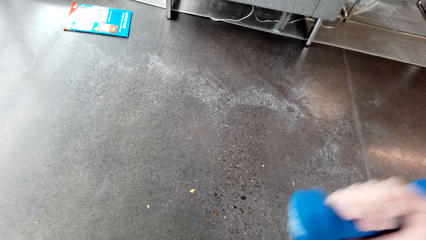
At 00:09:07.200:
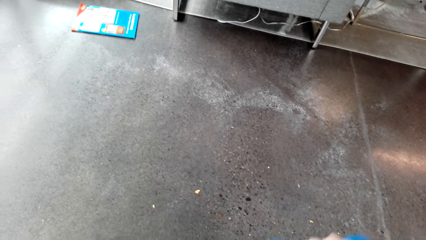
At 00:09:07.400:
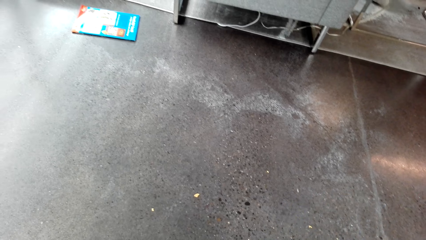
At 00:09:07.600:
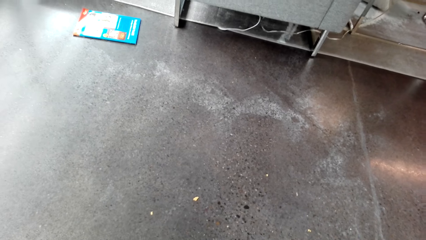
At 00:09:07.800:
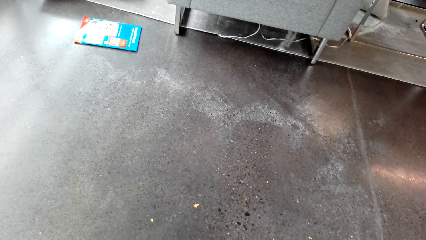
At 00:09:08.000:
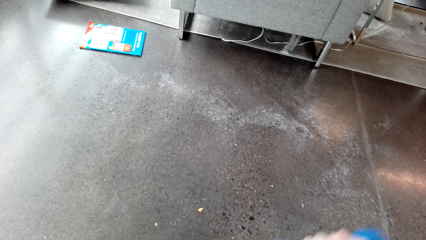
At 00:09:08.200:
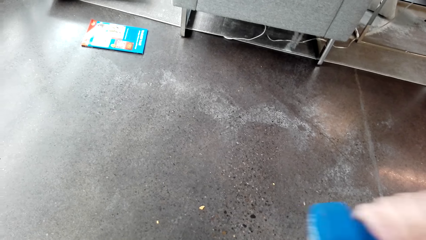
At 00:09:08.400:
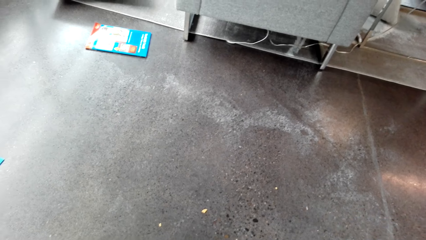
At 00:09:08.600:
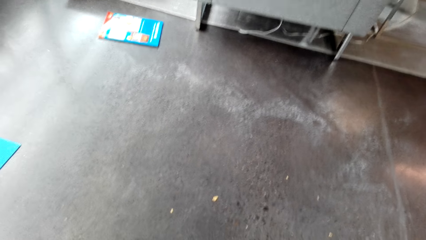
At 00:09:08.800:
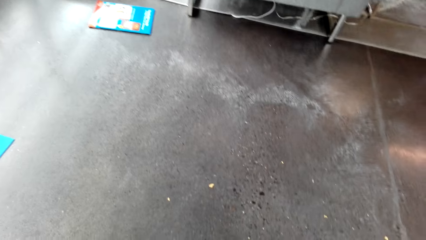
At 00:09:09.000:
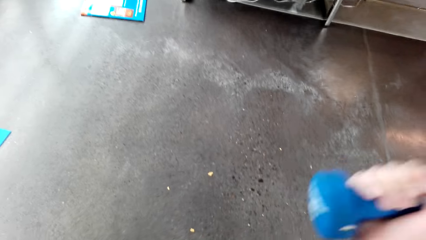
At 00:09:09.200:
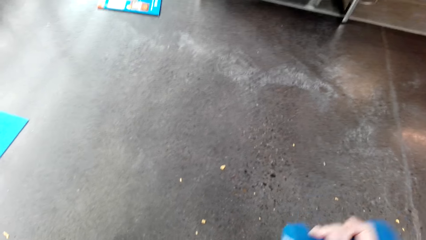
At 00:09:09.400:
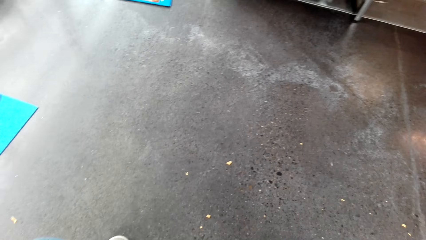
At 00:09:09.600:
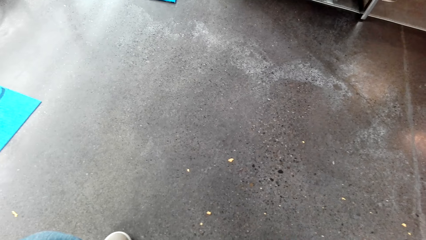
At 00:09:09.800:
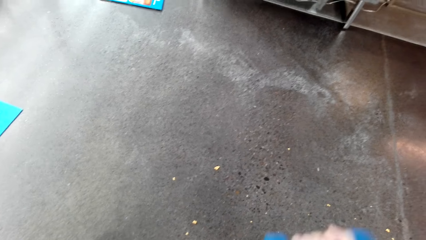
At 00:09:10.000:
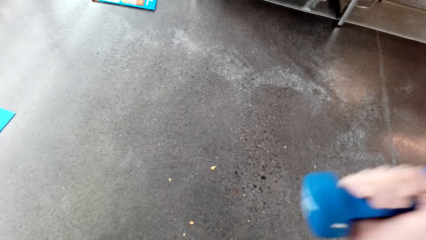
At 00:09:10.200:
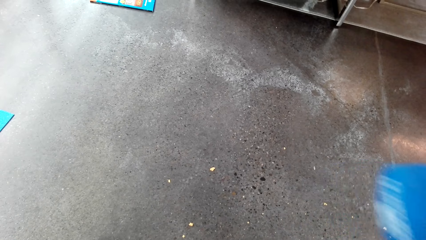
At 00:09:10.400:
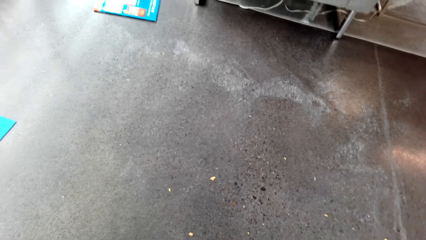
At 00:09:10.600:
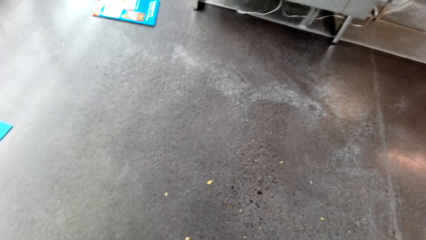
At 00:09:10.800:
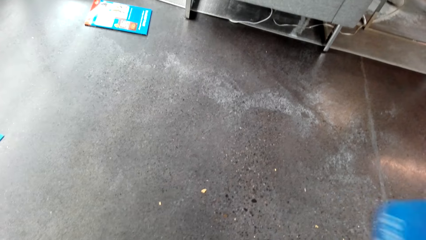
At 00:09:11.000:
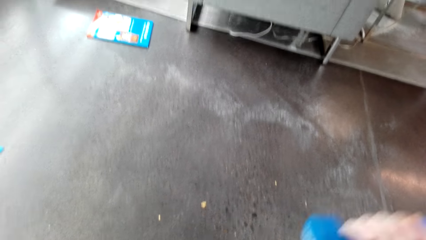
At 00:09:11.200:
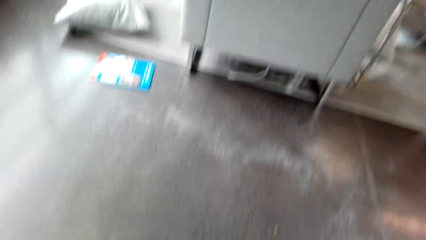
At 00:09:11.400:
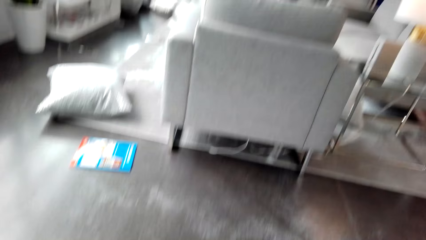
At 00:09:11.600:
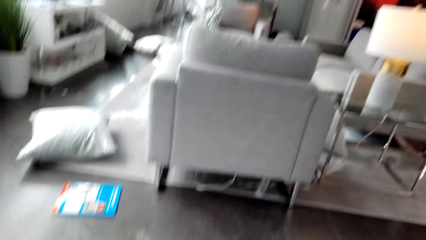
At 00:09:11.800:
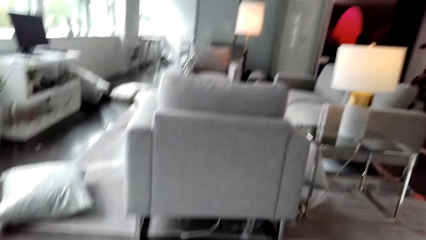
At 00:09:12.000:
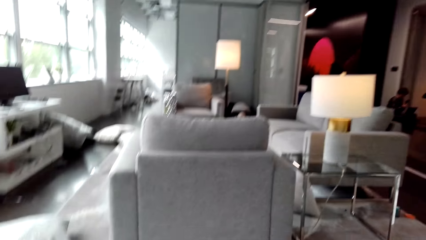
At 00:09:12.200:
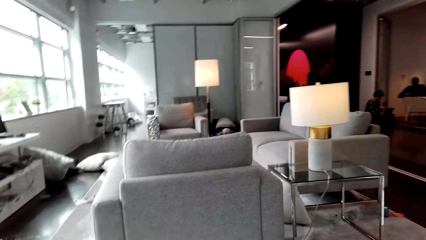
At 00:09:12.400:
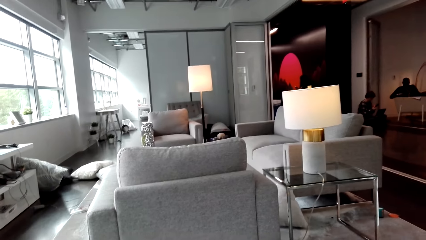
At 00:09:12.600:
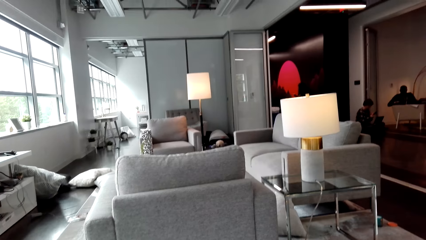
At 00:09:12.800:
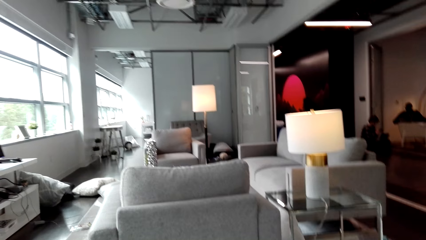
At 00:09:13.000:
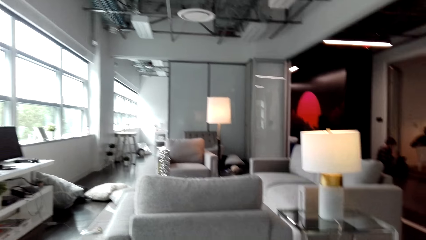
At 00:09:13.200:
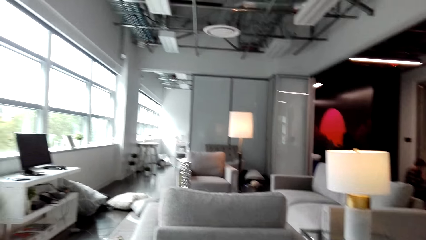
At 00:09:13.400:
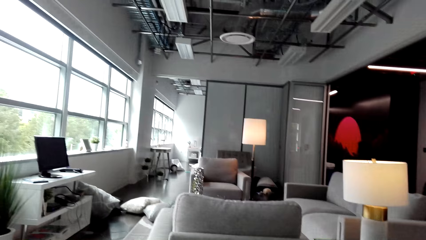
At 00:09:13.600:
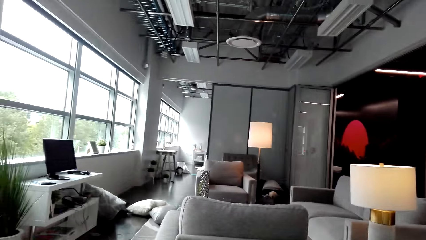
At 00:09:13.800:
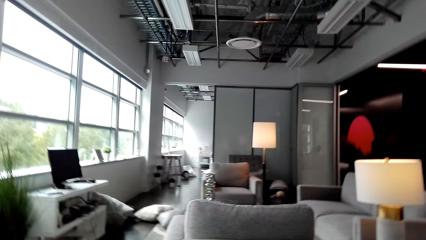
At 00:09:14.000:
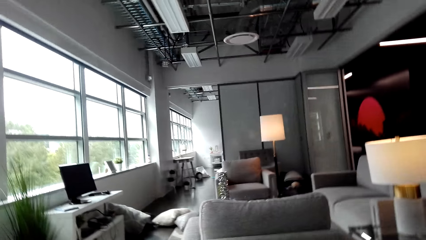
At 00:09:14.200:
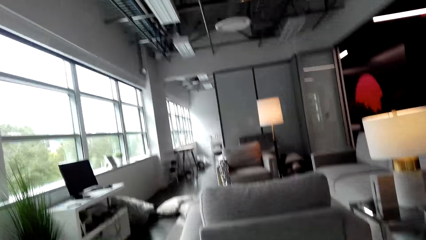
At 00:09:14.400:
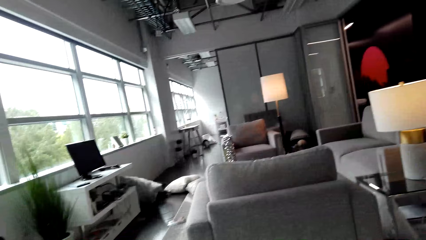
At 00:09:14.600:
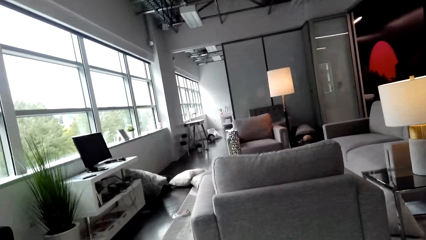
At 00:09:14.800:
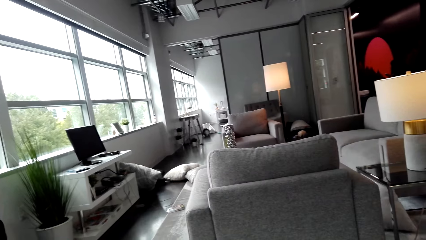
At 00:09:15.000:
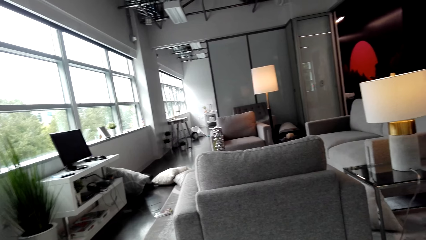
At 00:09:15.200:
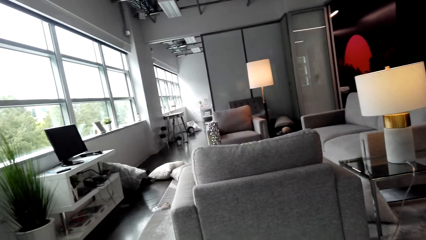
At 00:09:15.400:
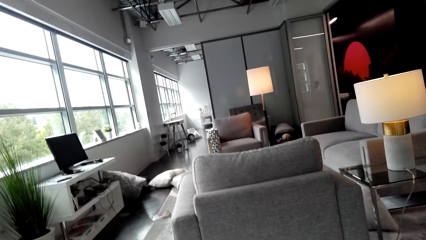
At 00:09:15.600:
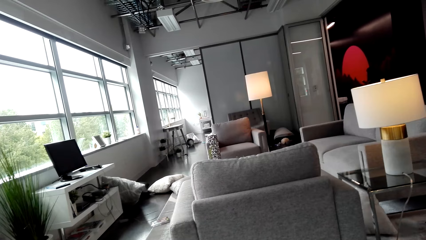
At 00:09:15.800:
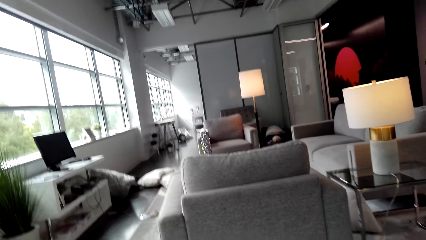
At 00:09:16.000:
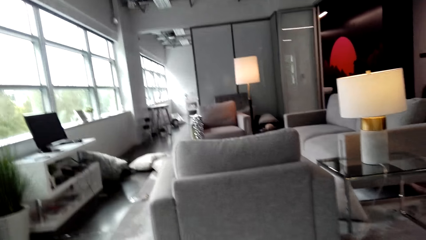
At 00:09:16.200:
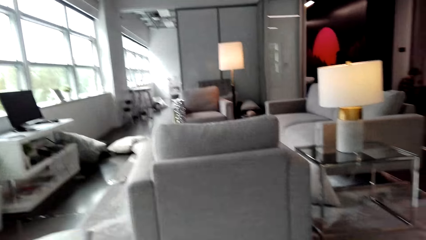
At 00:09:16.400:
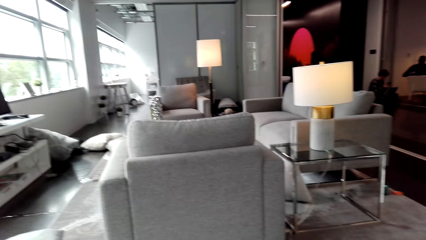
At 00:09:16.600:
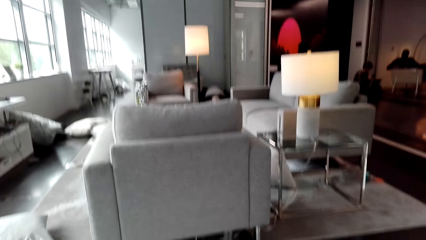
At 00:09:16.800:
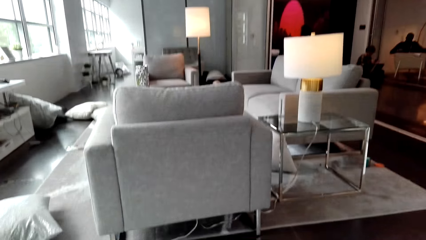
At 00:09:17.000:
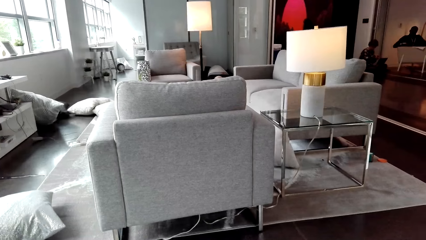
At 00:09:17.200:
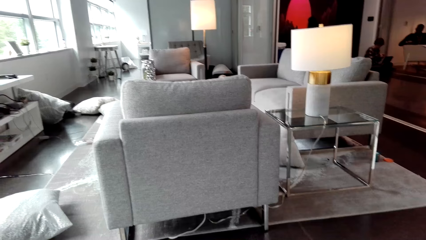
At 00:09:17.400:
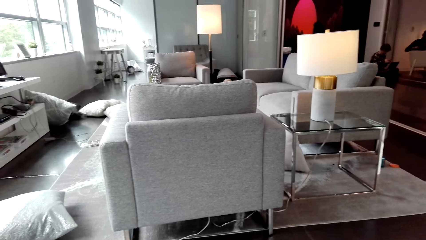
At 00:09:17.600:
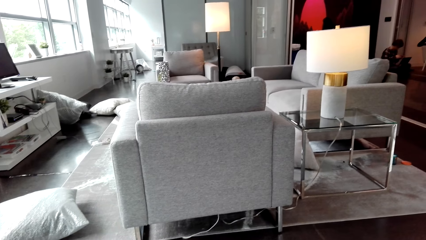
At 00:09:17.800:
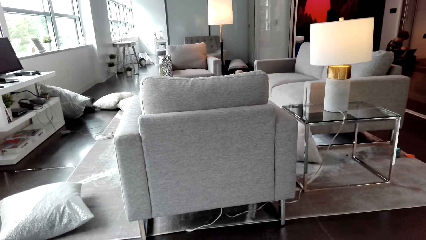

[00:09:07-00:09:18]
The camera wearer looks around.

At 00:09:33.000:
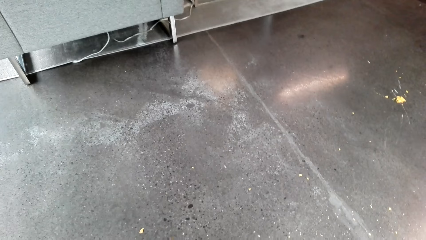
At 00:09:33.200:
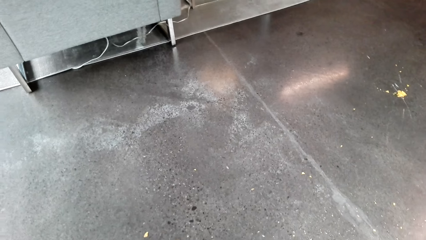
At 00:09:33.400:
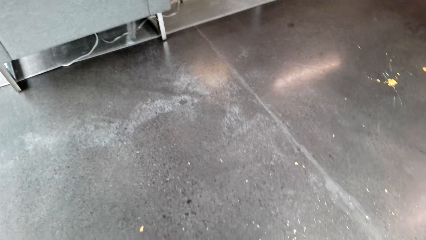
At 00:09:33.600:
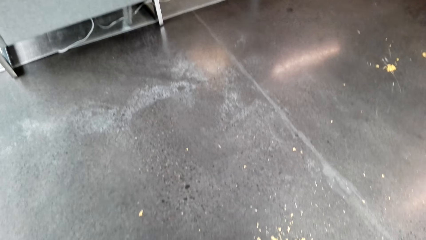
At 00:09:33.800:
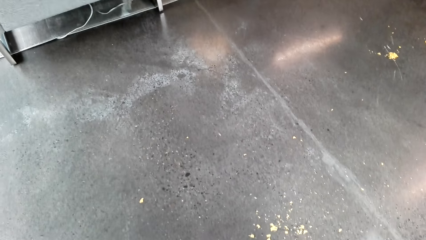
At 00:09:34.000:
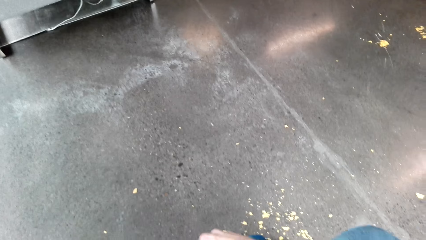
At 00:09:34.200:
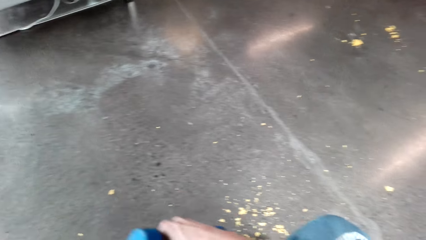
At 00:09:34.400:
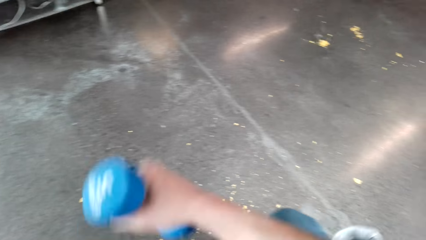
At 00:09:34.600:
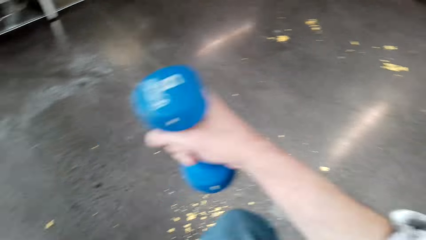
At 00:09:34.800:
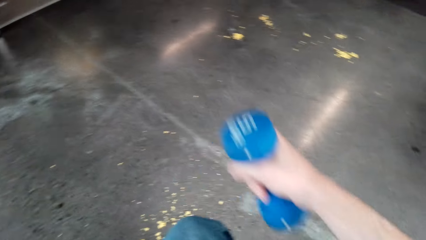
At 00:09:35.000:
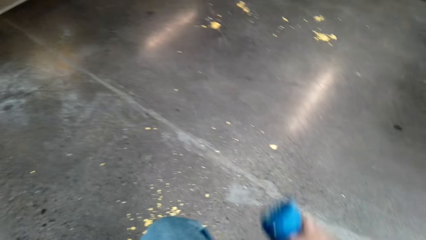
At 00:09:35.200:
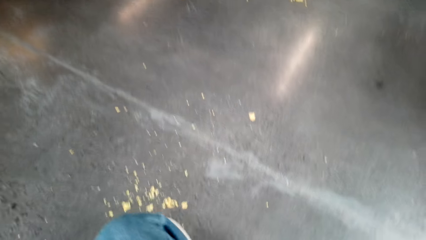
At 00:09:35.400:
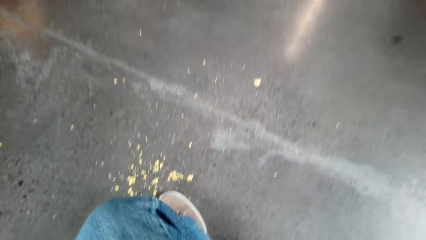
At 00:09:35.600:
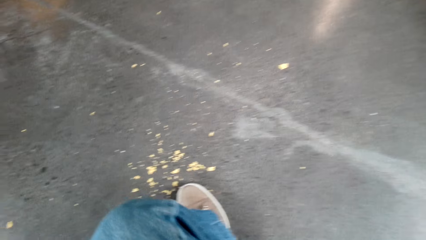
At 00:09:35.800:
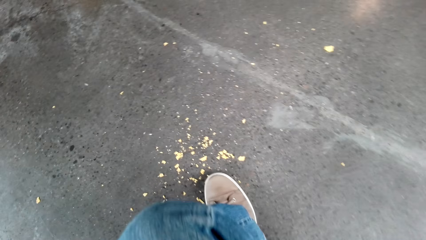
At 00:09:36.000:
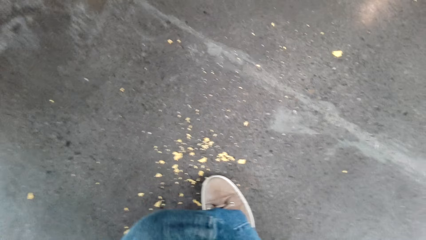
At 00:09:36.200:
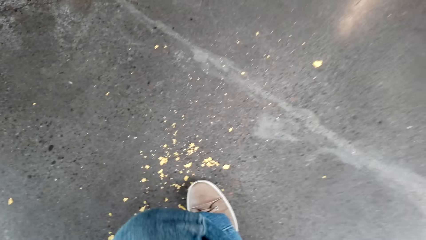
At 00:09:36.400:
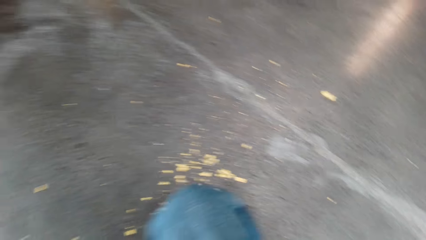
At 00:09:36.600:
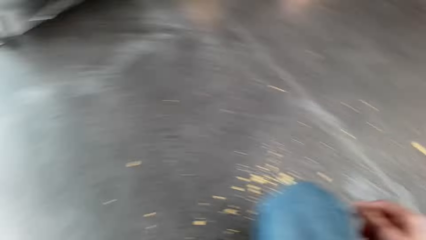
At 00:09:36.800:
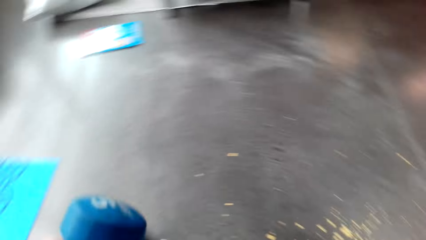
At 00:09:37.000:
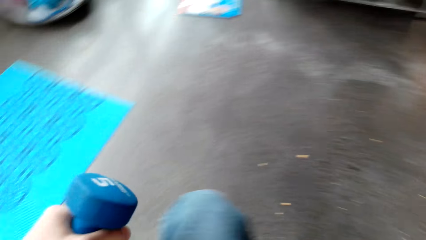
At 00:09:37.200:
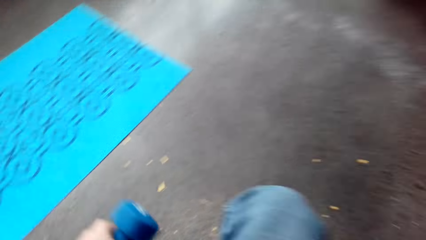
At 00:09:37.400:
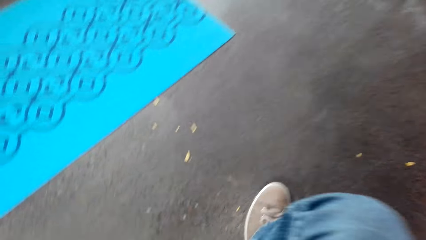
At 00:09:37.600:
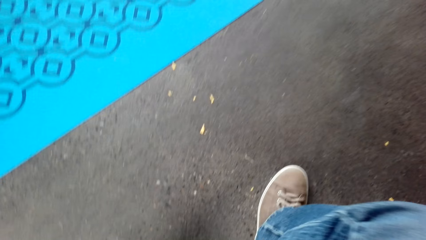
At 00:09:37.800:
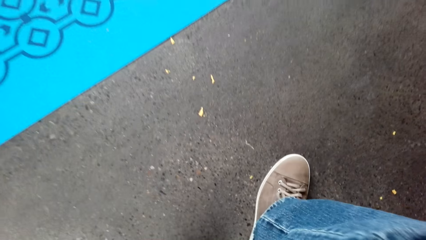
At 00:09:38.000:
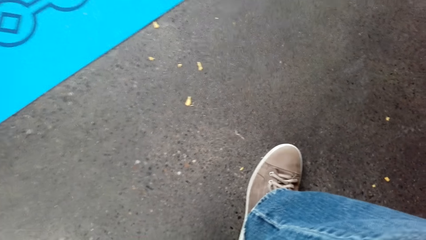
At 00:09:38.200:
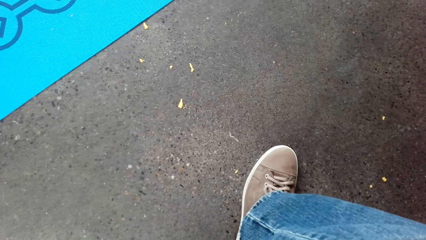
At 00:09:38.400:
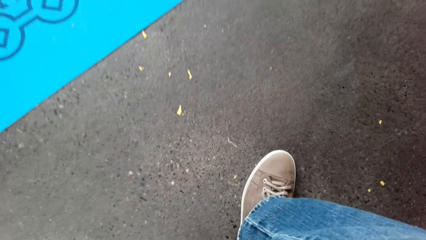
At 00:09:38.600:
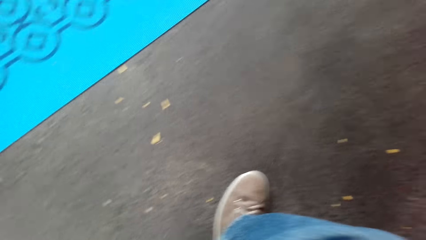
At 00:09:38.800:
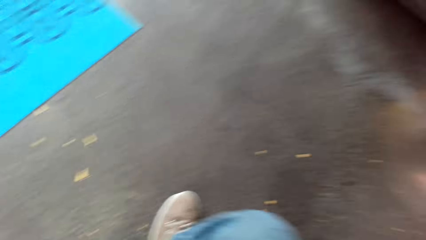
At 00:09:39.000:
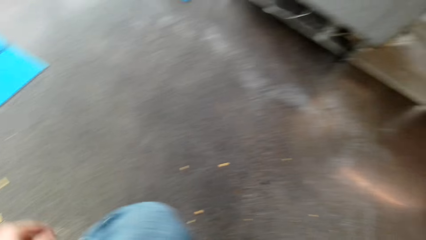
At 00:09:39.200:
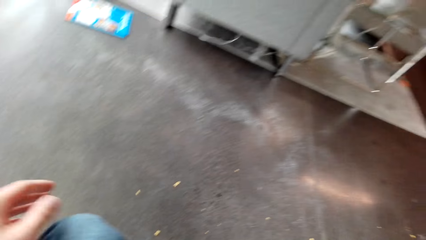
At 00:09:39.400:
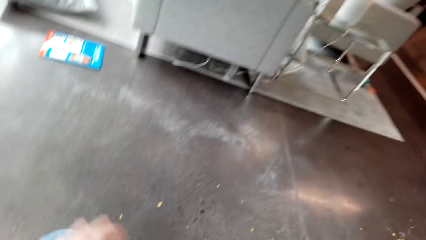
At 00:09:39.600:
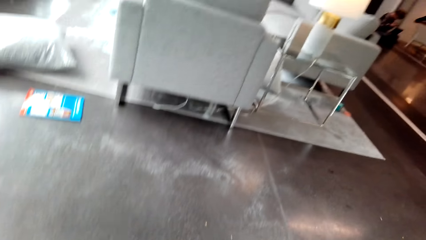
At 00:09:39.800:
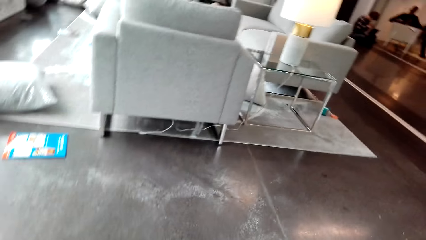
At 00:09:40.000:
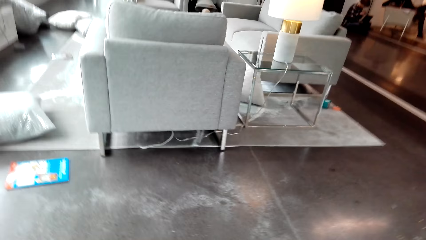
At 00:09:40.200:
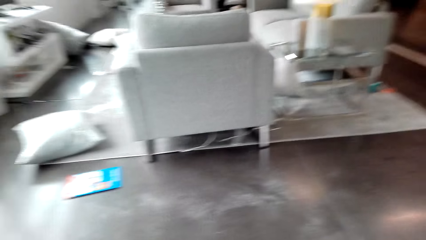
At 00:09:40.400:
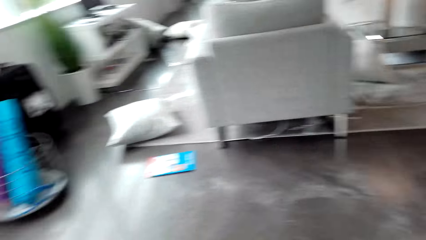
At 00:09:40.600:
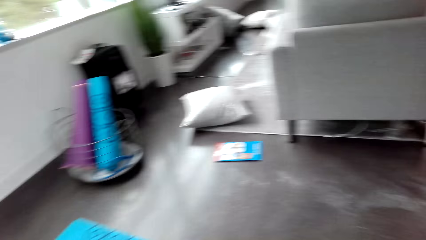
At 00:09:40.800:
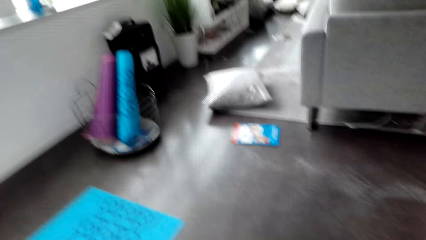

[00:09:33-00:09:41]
The camera wearer exercises with the dumbbells. They place the dumbbell on the floor.
